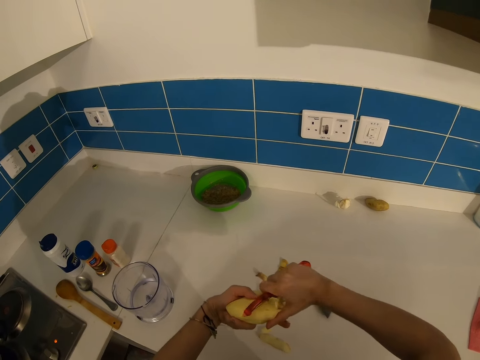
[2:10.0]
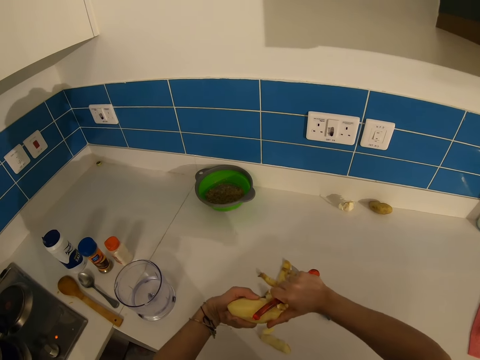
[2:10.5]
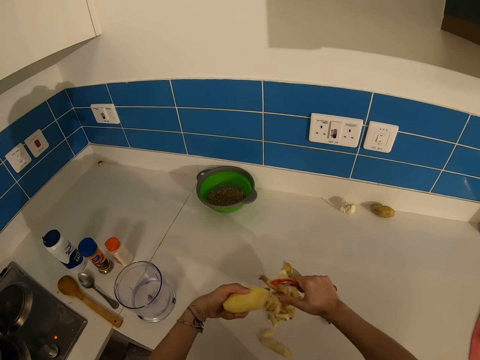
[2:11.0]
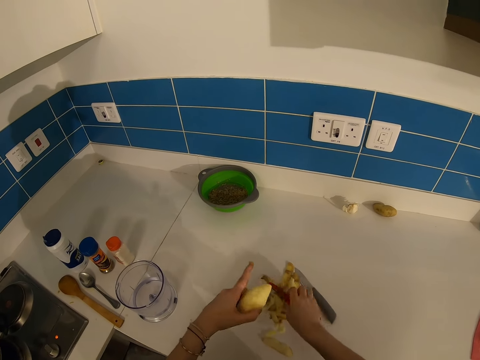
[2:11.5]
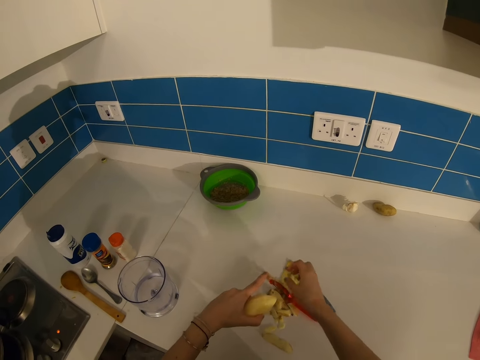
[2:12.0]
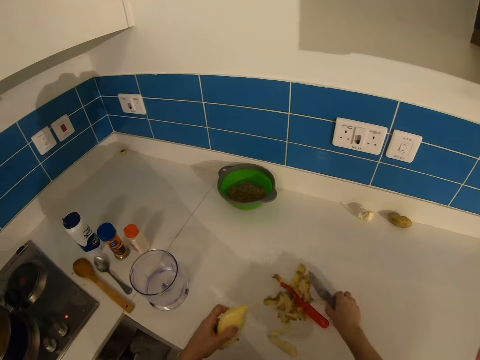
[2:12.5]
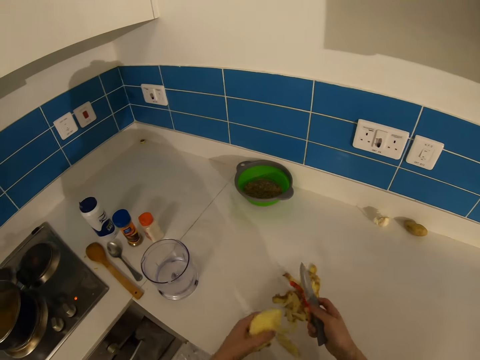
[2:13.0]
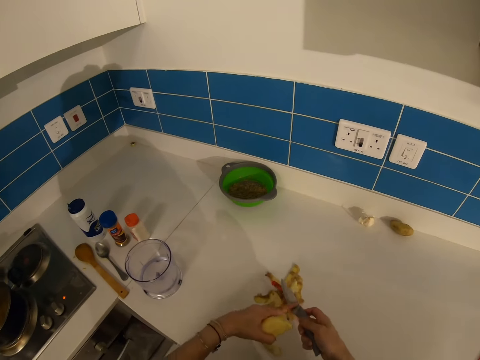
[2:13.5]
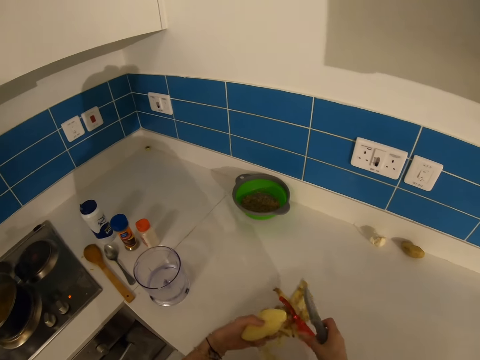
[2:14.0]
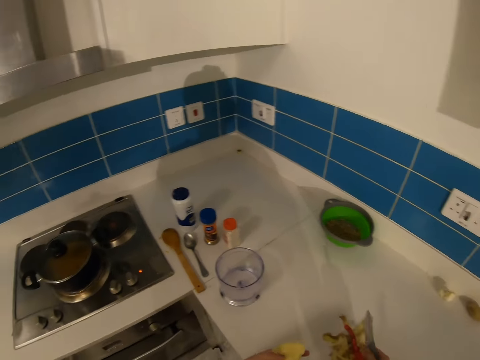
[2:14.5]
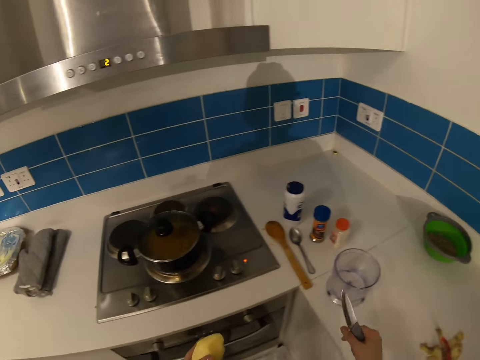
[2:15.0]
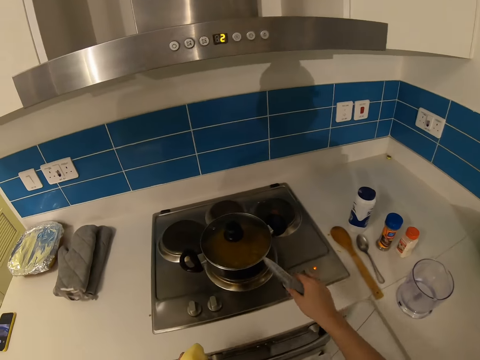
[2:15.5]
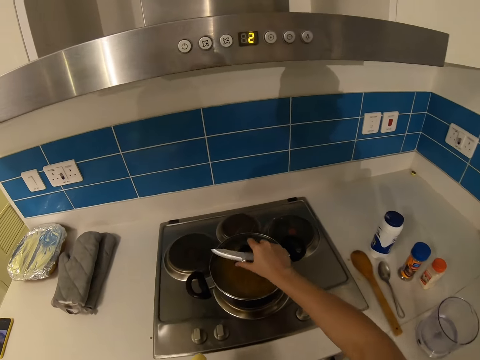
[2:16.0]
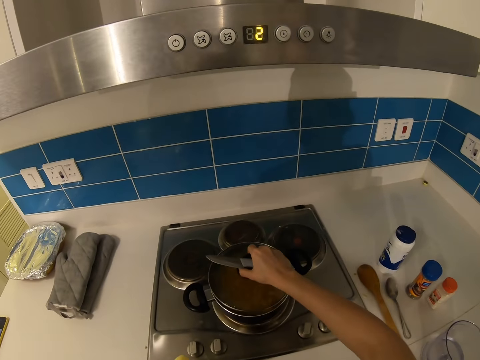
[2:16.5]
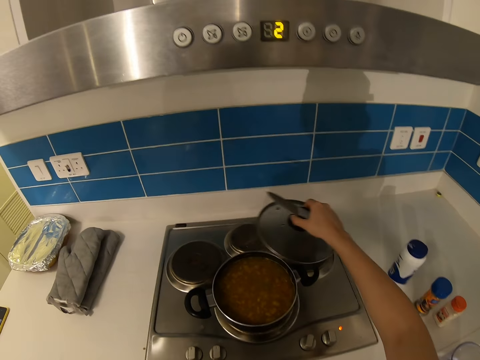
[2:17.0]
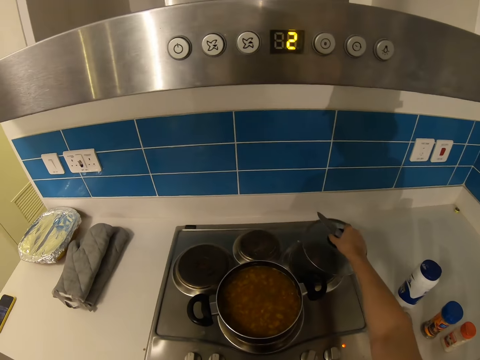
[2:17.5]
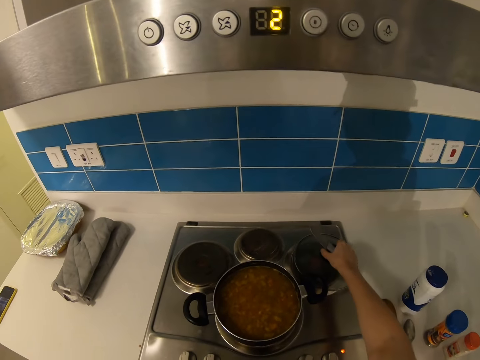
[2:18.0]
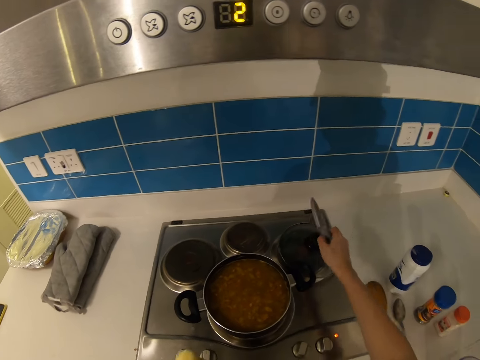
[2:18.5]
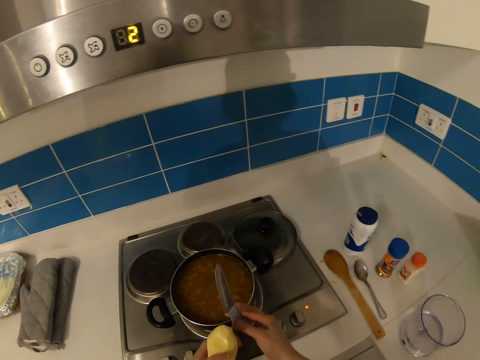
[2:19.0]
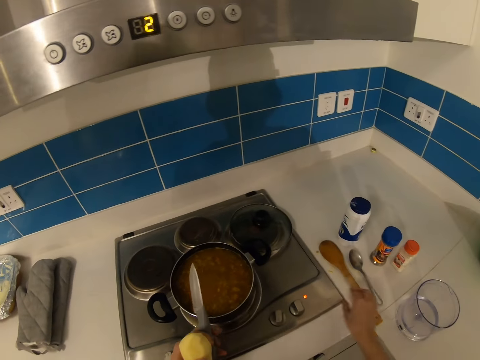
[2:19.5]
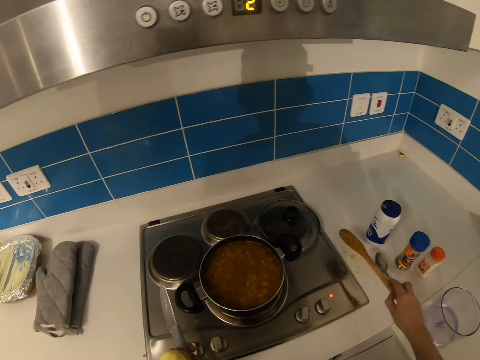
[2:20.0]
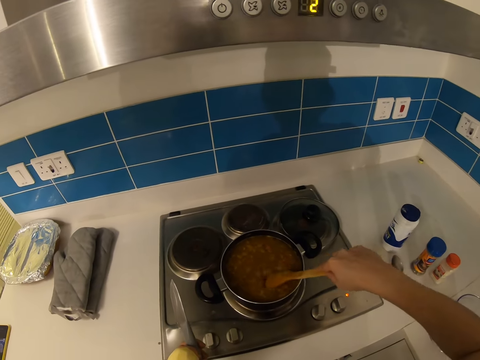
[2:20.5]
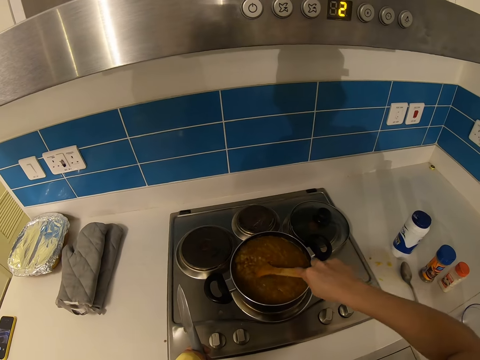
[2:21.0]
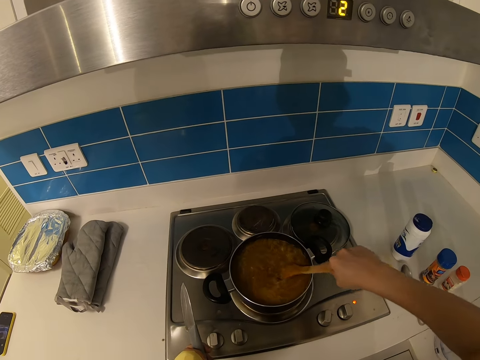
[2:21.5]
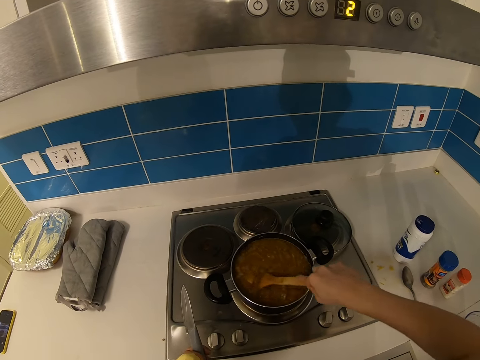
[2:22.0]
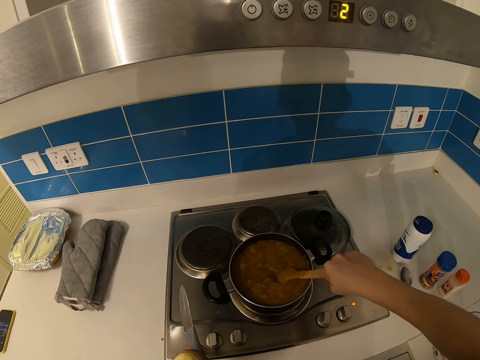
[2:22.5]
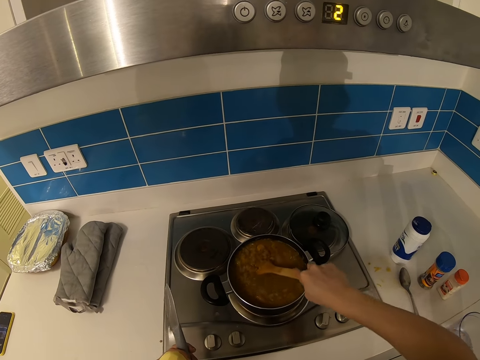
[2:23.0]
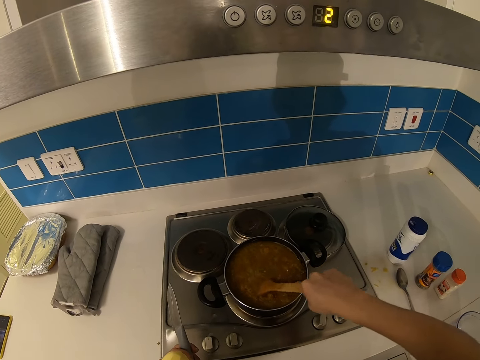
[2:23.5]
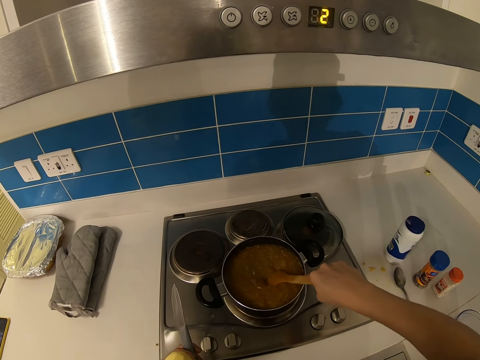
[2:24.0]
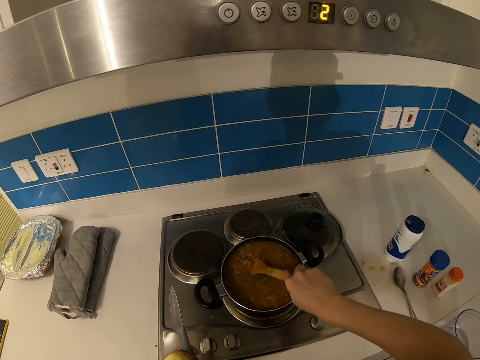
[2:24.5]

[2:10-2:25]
The camera wearer puts the peeler on the counter top. They pick the knife from the counter top. They lift the saucepan lid from the saucepan. They put the saucepan lid on the cooker. They transfer the knife to the left hand. They pick the wooden spatula from the counter top. They stir the food with the wooden spatula.

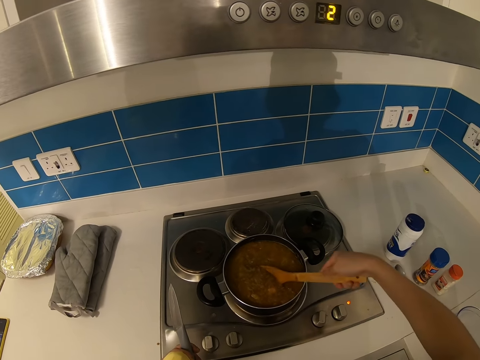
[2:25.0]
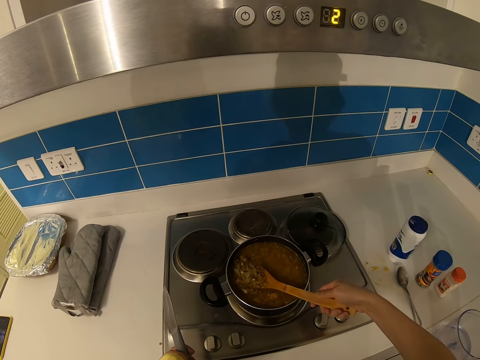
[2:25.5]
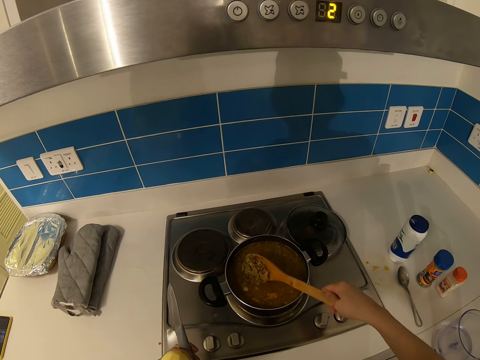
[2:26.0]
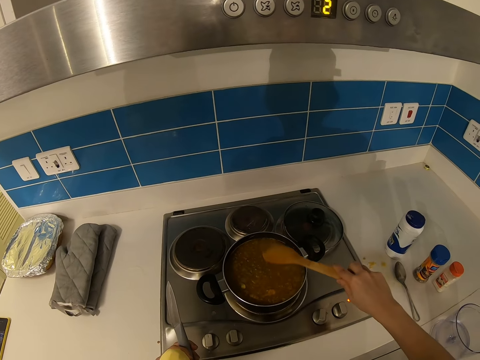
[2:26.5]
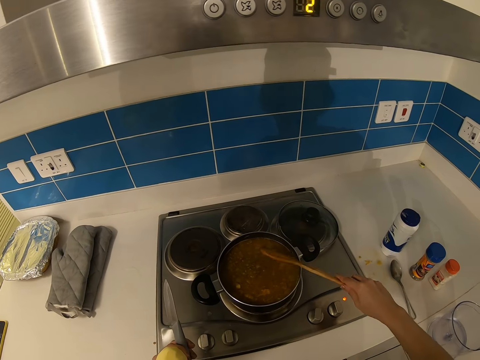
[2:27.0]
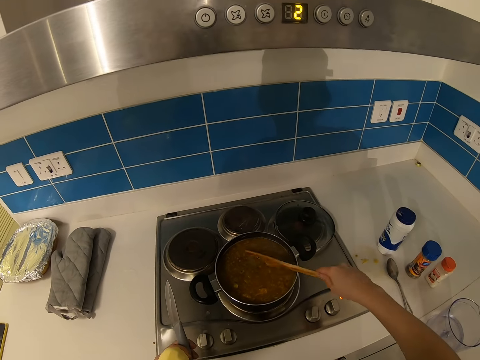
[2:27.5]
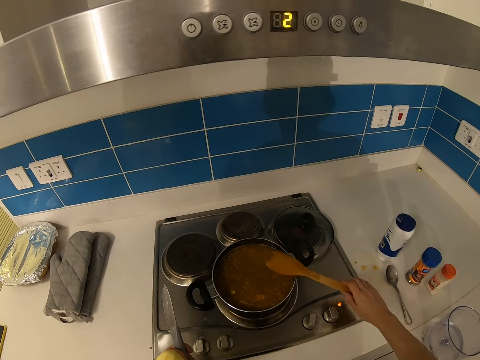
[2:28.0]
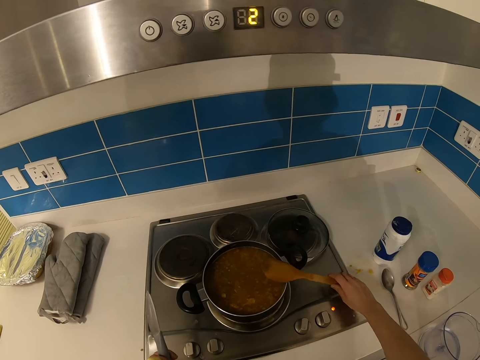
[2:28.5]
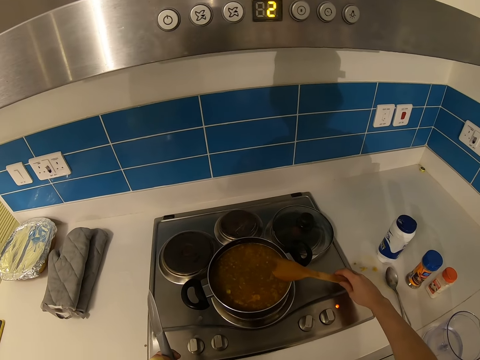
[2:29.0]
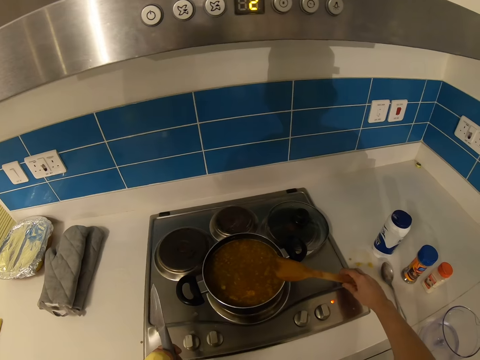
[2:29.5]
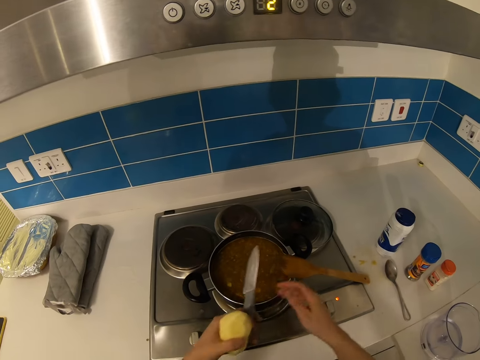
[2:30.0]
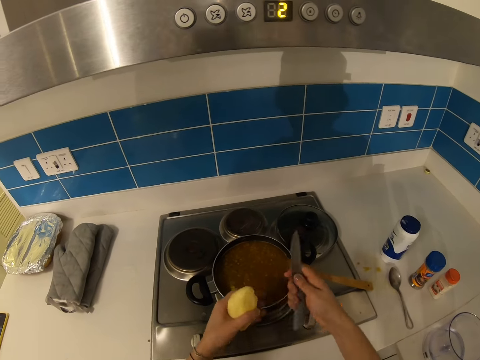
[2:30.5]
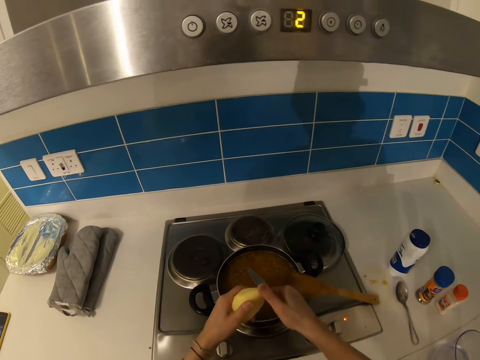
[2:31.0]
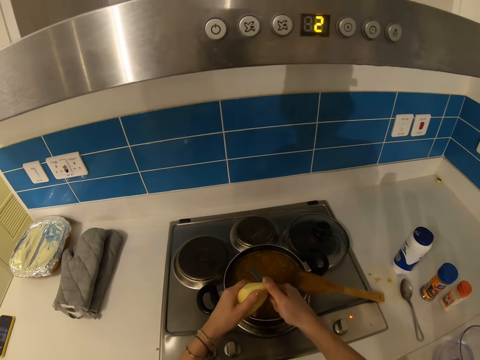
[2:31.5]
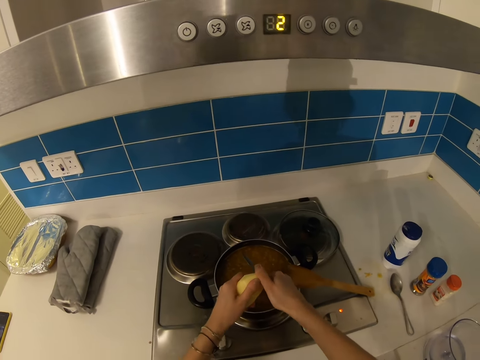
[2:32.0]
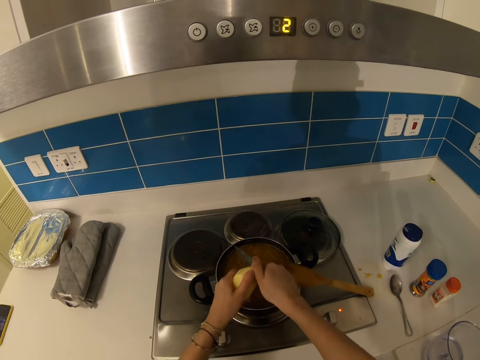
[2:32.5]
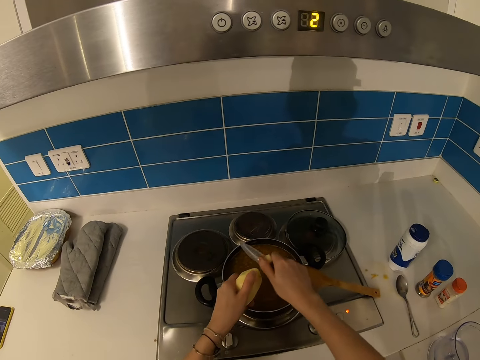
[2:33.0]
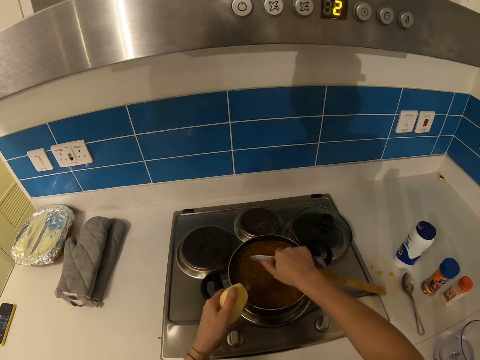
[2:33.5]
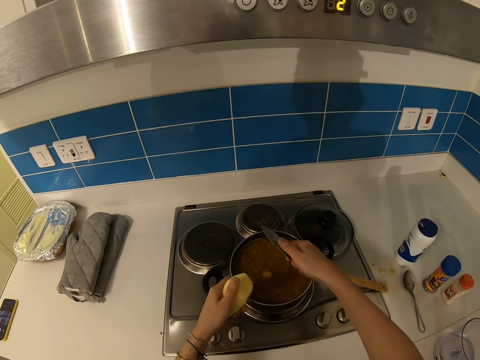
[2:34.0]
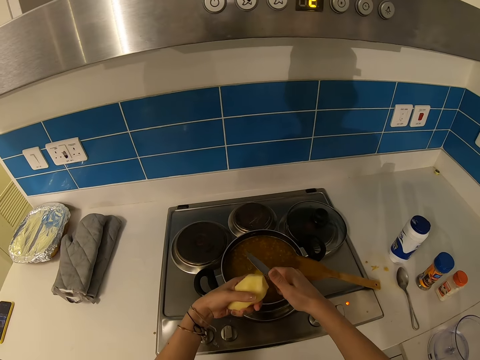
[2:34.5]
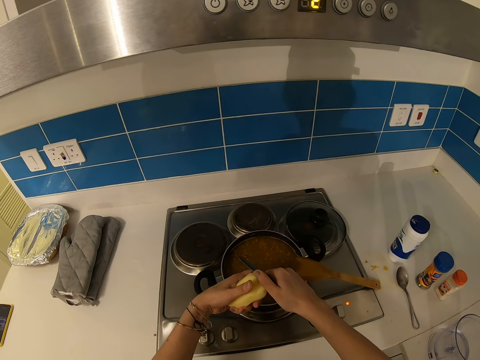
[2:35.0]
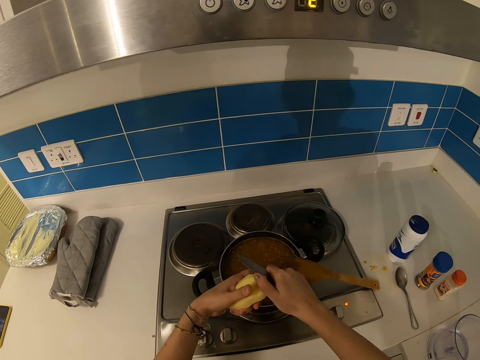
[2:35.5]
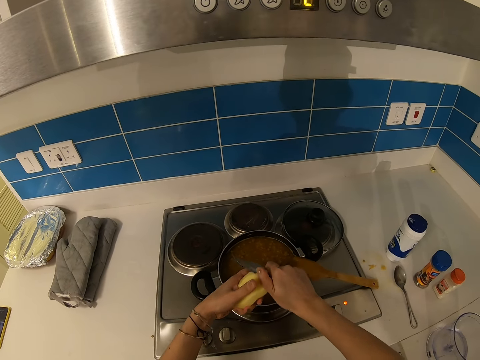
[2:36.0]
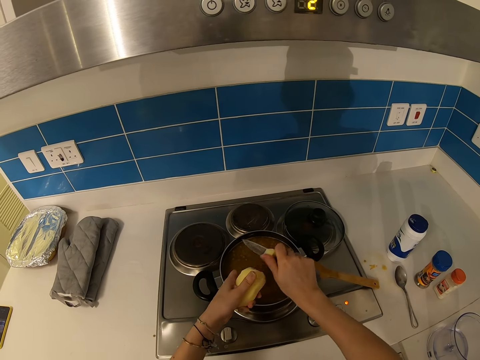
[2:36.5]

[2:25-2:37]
The camera wearer puts the wooden spatula on the saucepan. They take the knife from the left hand. They cut the potato with the knife in the saucepan.
